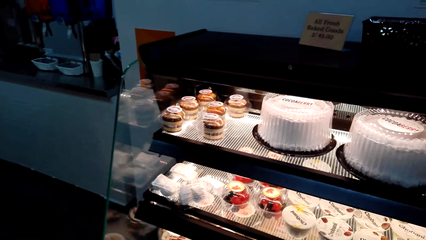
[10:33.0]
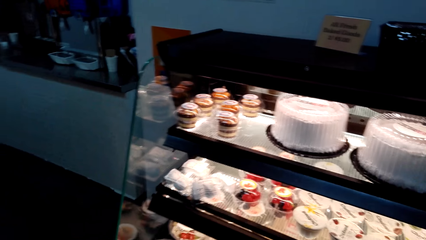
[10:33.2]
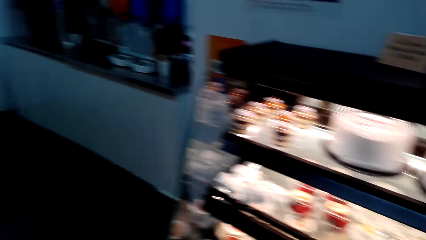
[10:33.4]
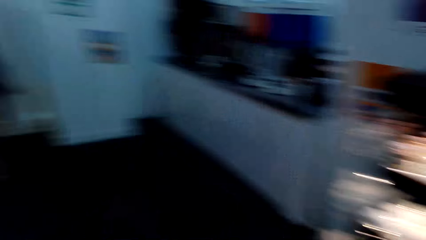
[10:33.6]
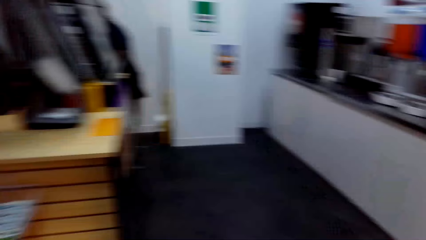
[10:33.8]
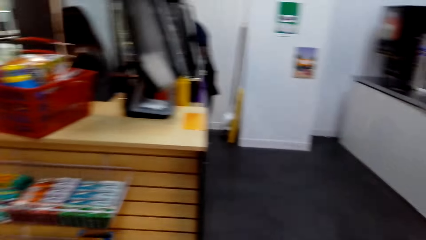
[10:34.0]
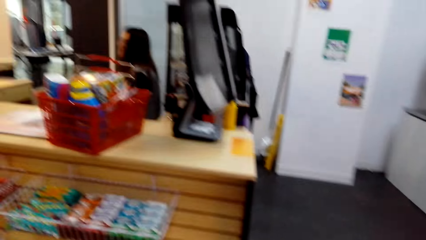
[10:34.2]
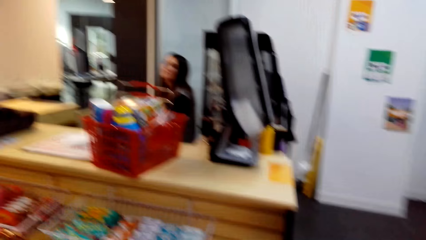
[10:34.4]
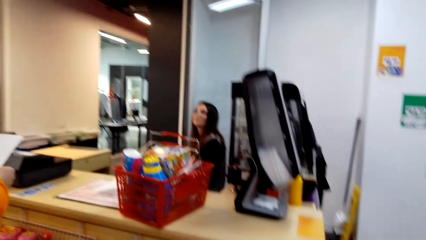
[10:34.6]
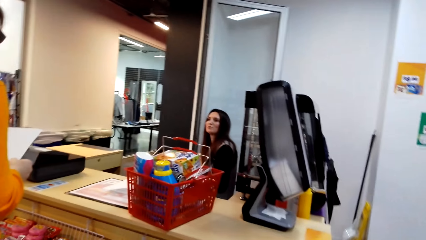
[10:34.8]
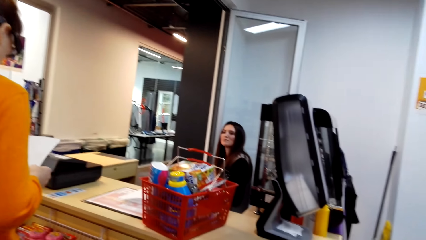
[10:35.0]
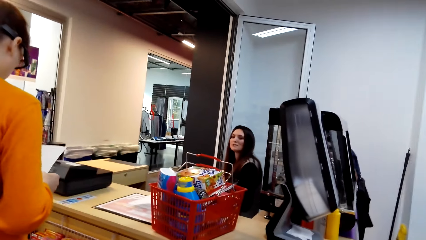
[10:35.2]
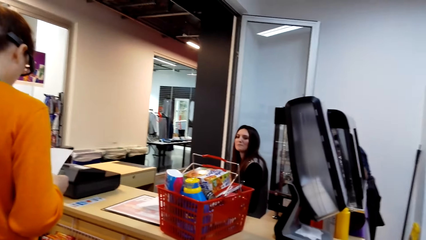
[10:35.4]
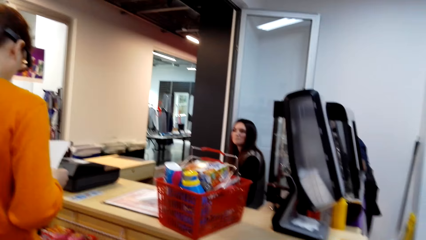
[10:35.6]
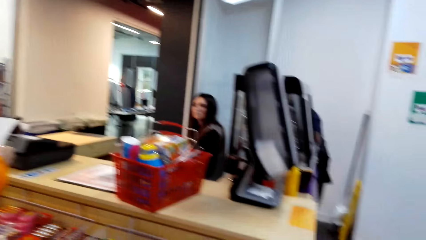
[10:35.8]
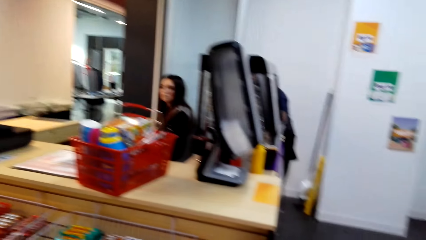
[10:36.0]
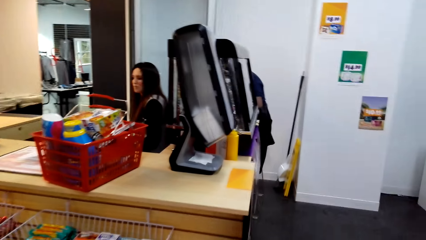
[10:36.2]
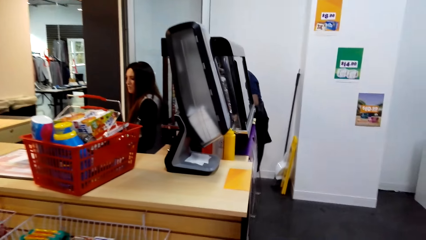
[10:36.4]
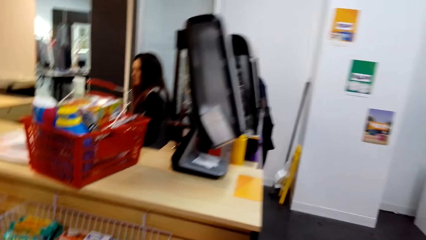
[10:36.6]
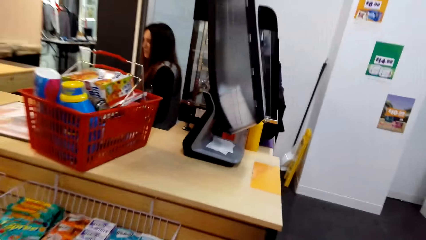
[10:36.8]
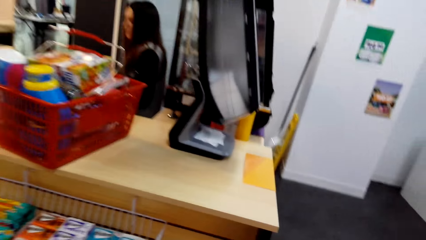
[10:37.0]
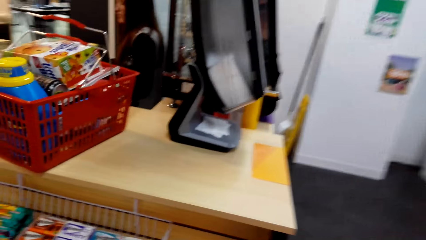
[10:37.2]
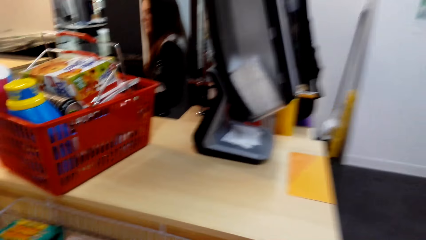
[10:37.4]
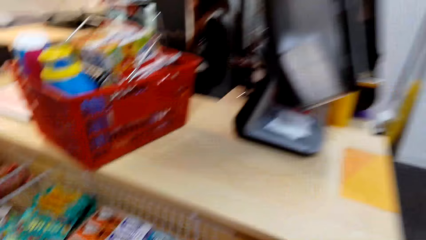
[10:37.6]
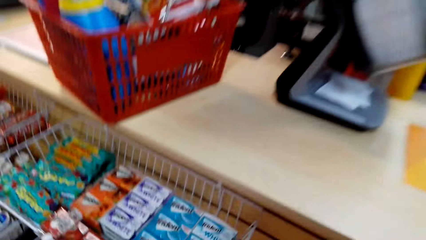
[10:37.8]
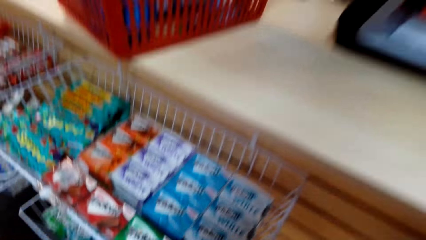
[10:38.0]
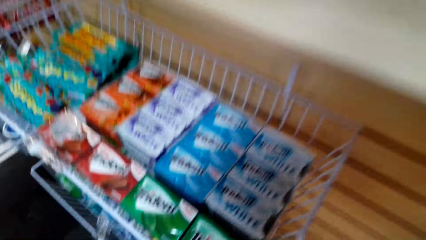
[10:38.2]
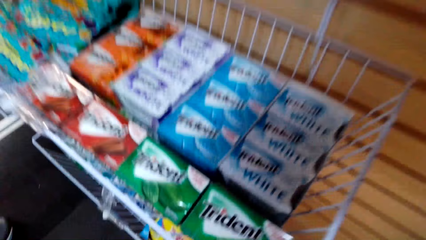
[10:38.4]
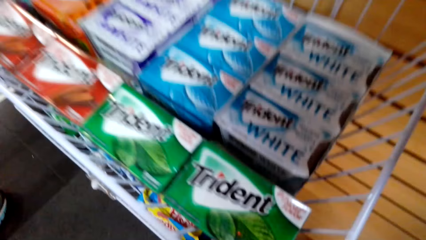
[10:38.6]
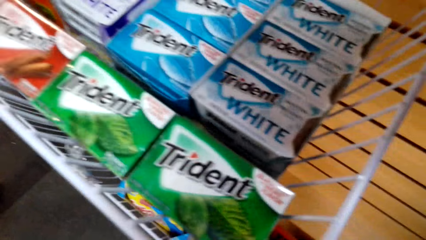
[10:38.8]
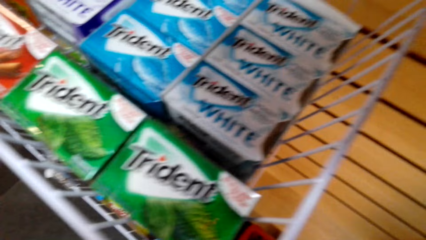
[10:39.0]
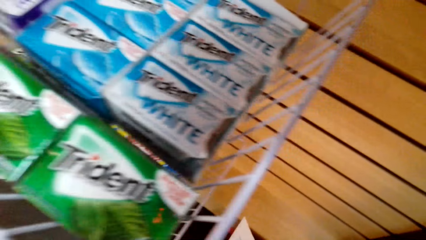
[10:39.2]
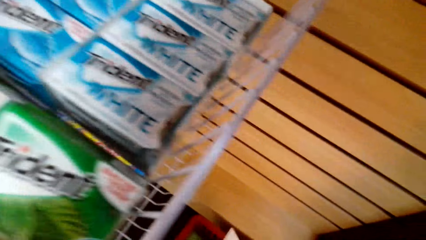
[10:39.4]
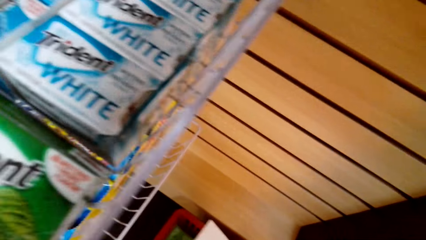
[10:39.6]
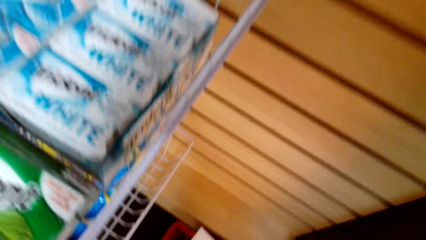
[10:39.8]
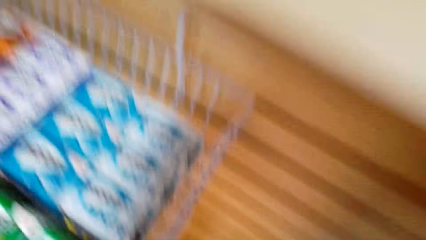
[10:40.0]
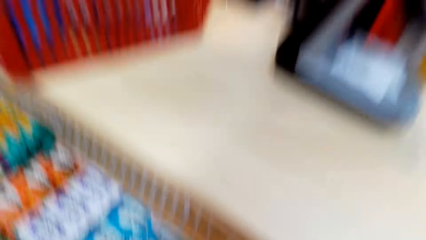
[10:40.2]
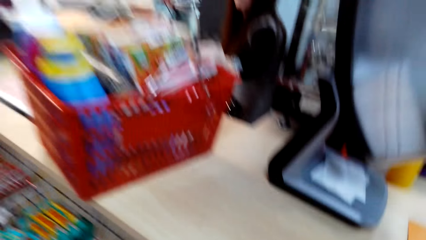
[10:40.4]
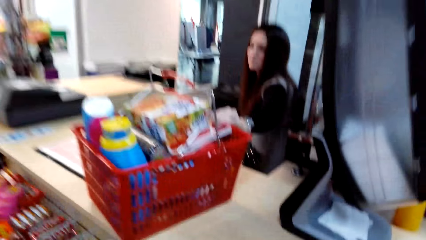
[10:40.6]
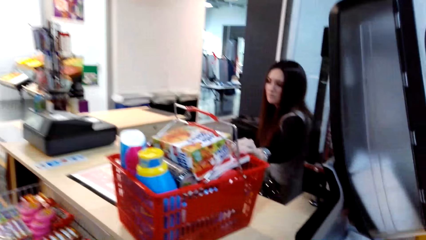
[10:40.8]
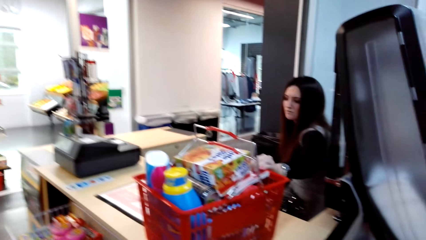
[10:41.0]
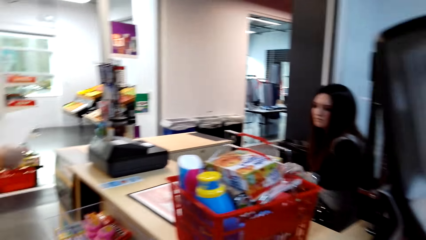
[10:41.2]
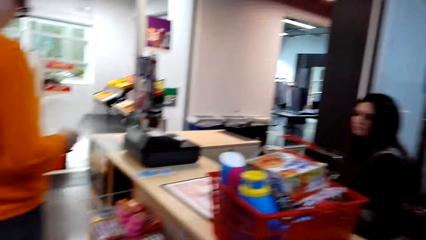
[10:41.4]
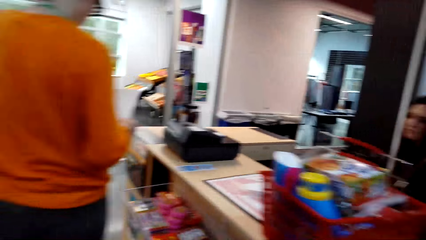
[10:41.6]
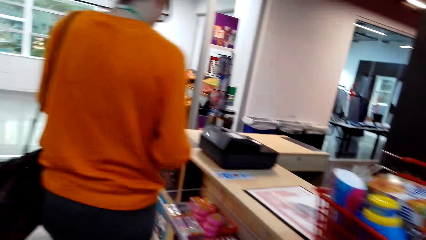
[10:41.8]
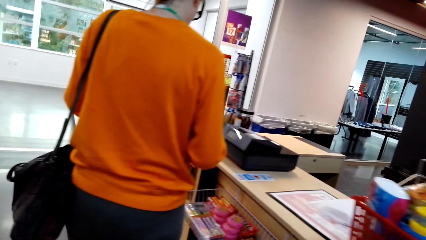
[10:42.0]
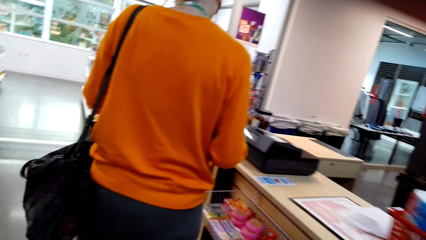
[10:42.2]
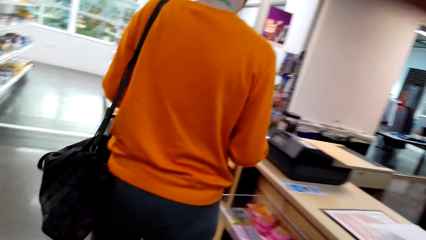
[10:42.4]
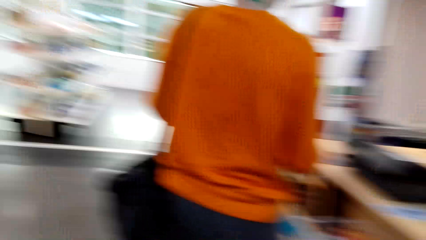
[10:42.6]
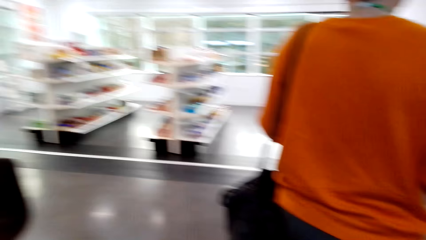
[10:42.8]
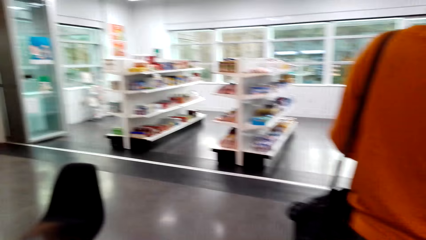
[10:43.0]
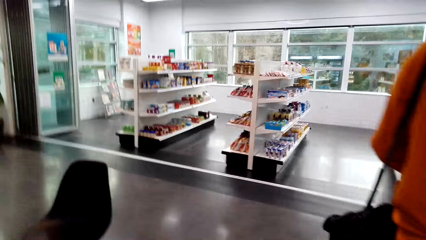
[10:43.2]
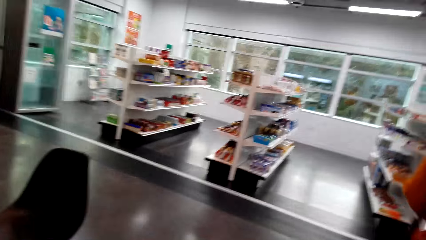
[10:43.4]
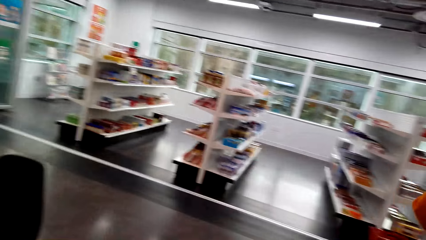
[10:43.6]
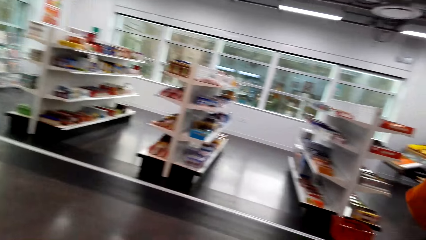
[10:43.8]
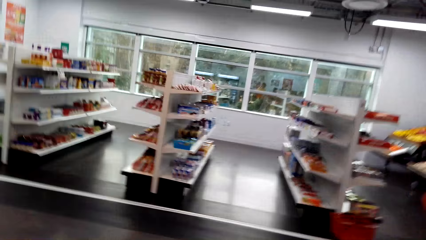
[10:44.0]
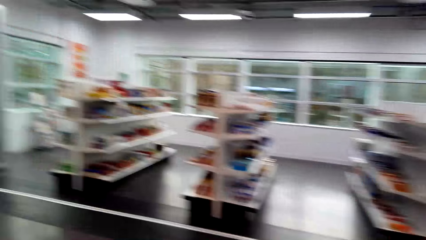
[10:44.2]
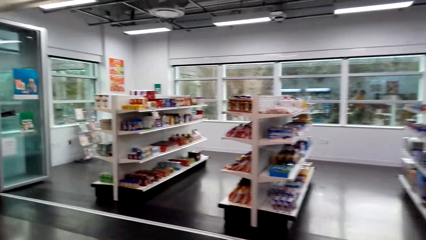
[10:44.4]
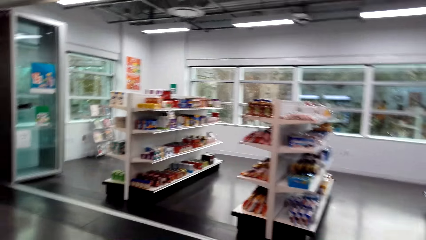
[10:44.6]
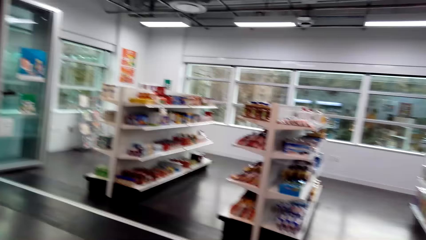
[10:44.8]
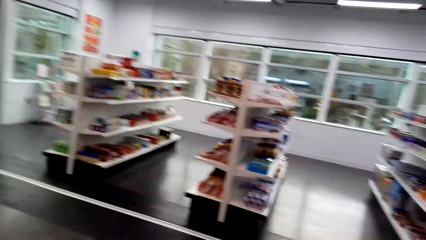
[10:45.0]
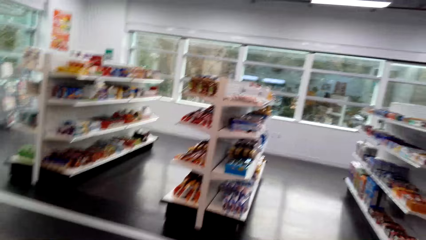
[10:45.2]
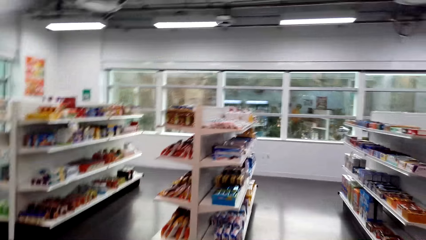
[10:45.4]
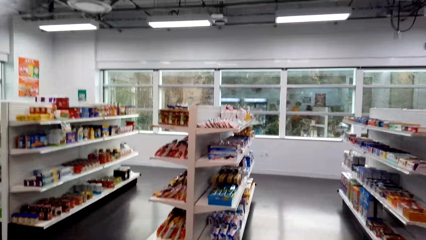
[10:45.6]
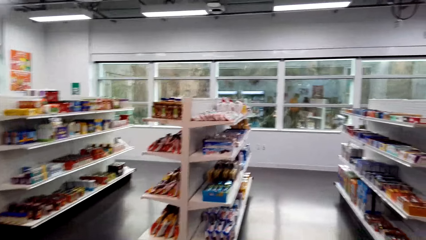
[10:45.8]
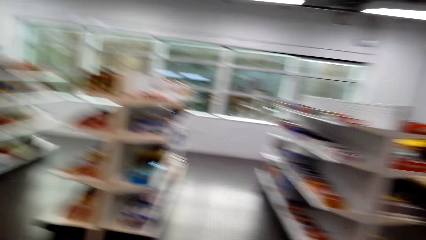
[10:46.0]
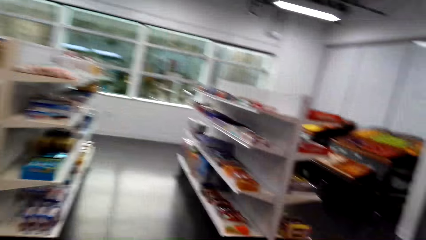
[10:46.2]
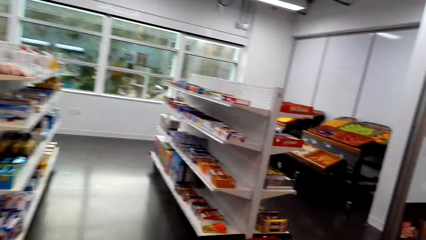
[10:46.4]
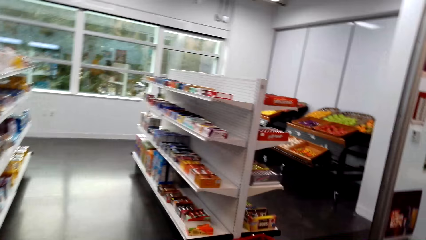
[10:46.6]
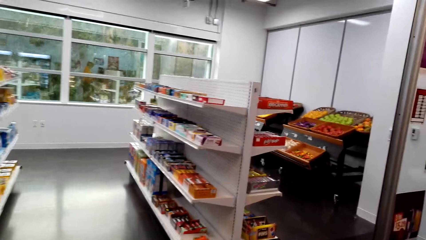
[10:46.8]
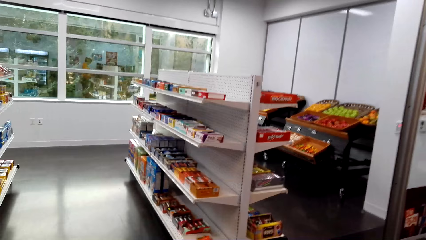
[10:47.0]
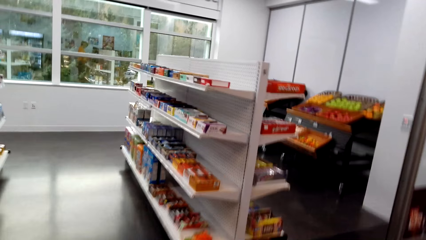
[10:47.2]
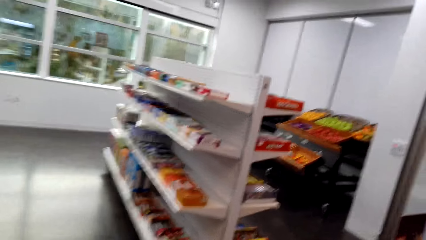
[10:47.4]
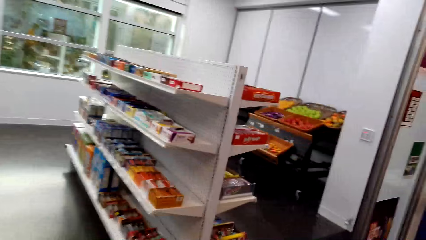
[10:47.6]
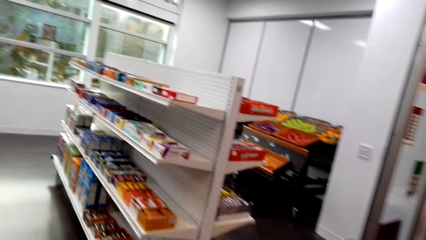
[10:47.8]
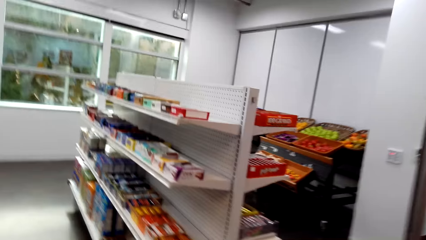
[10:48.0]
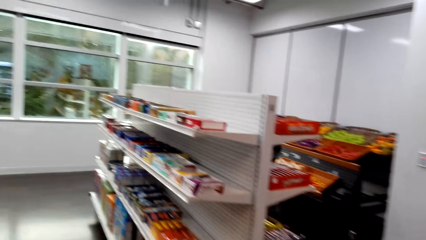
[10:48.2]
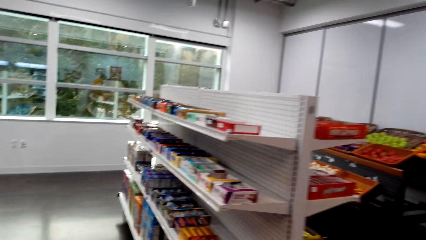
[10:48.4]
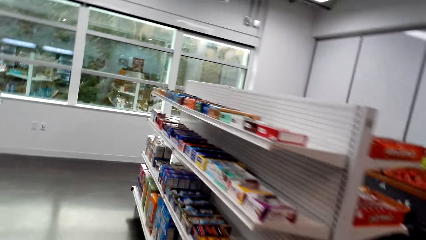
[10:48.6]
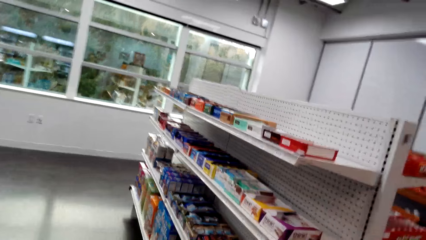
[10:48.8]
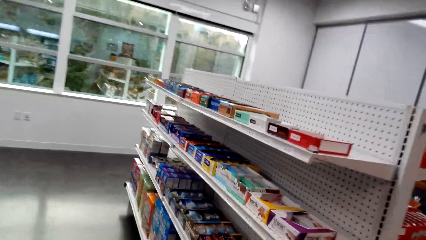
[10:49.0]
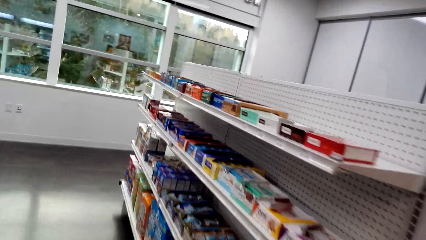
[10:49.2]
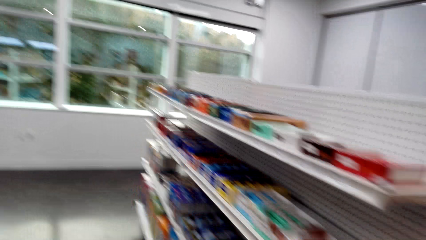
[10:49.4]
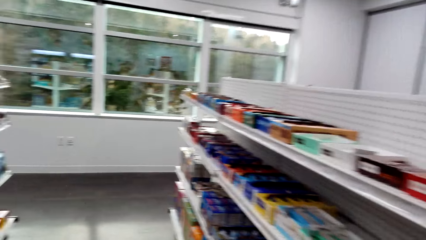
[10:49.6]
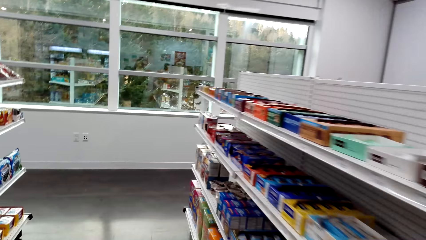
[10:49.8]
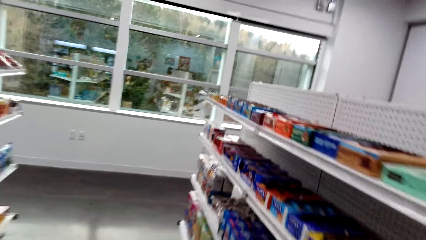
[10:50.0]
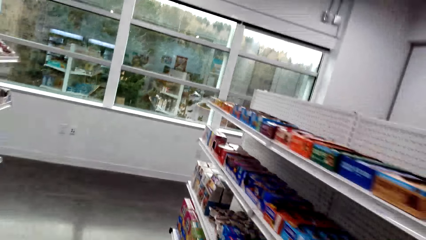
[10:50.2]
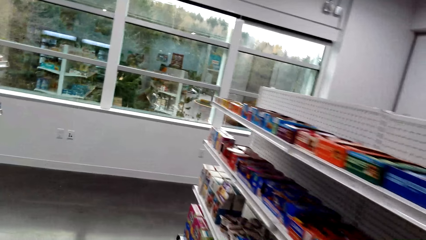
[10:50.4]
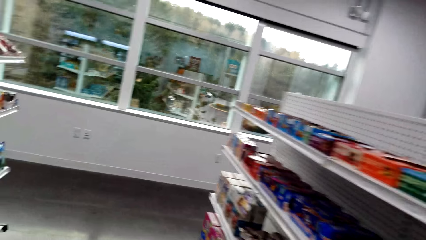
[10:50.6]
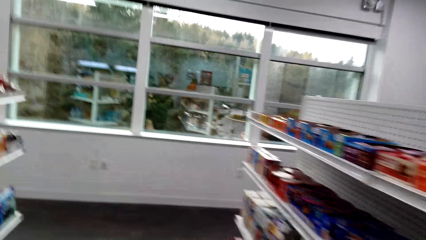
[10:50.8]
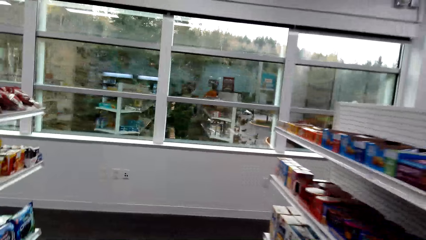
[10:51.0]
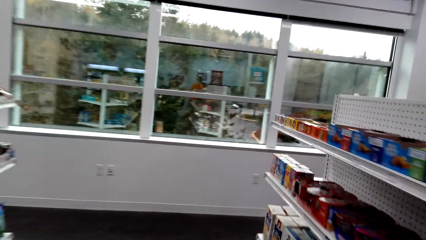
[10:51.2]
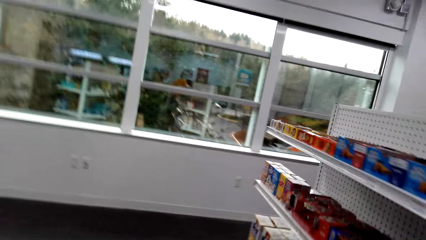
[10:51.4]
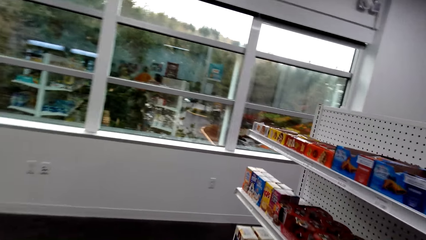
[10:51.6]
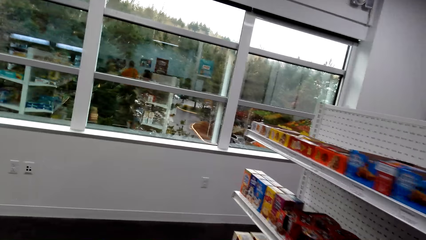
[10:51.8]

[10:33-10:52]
The camera wearer walks on the floor. A woman stands on the floor. Another woman sits on the chair on the floor. The camera wearer stands on the floor. The other woman sits on the chair on the floor. The first woman stands on the floor. The camera wearer walks around the store.
